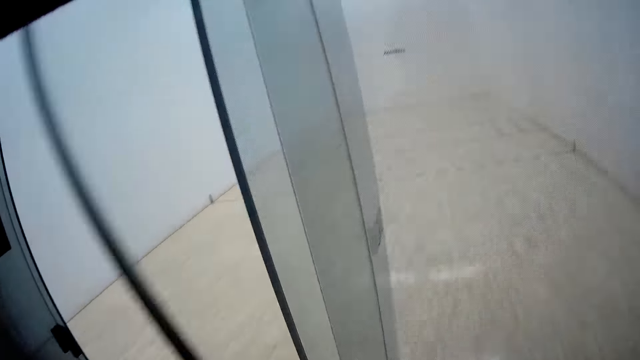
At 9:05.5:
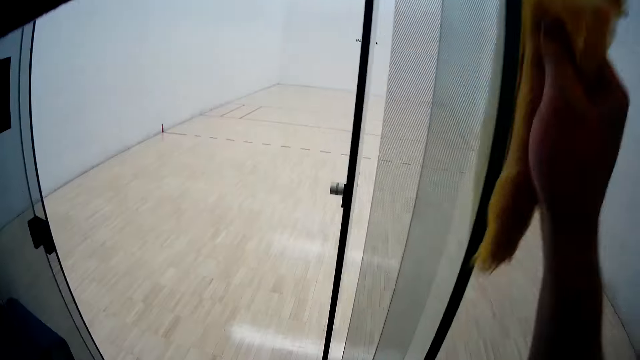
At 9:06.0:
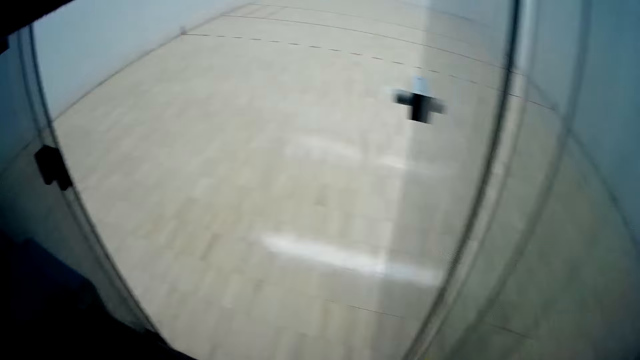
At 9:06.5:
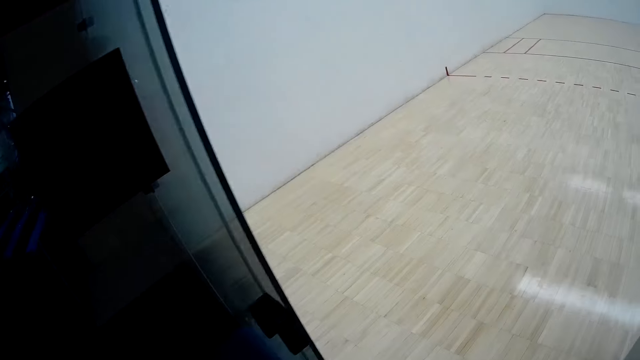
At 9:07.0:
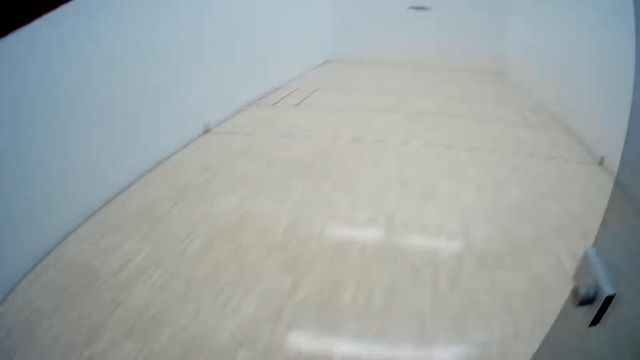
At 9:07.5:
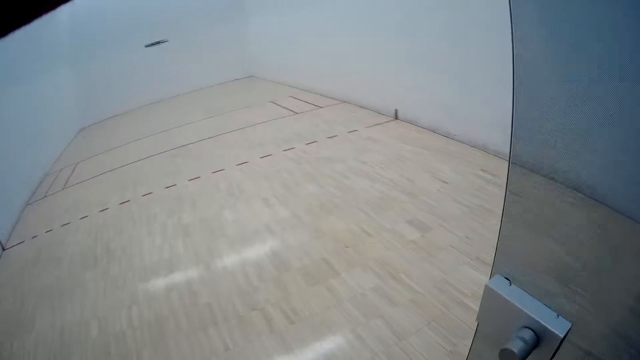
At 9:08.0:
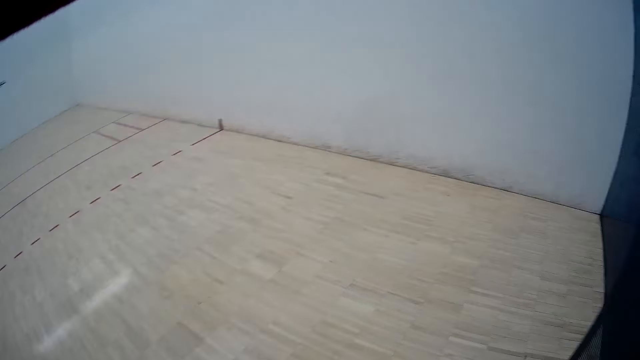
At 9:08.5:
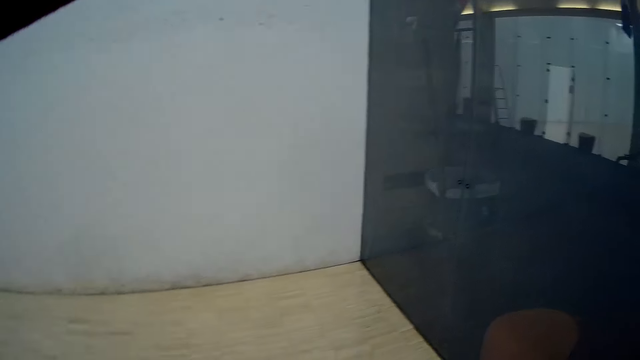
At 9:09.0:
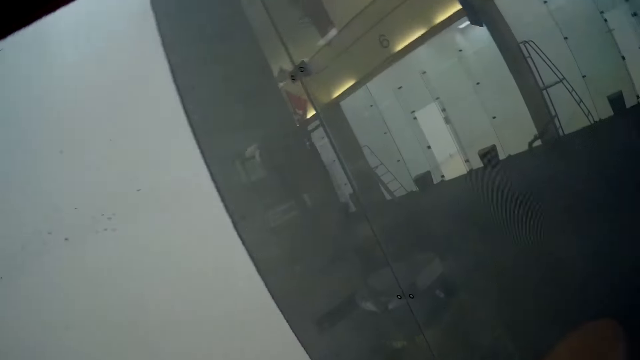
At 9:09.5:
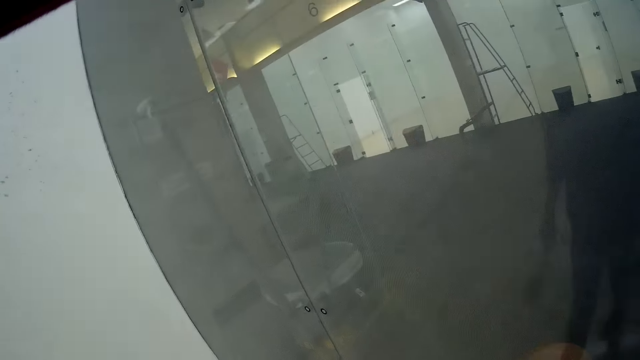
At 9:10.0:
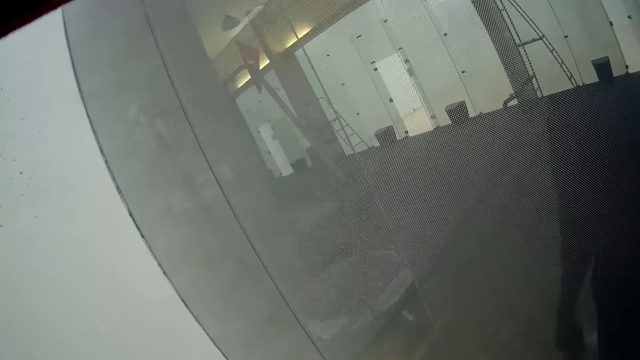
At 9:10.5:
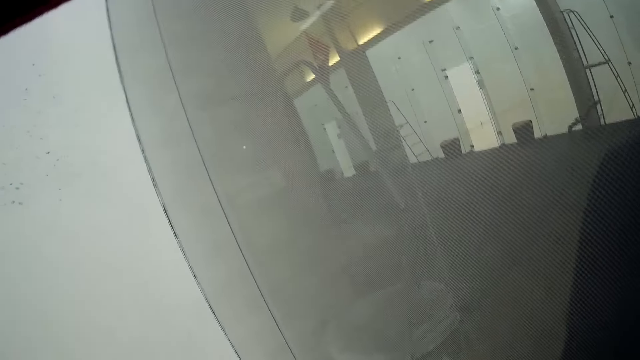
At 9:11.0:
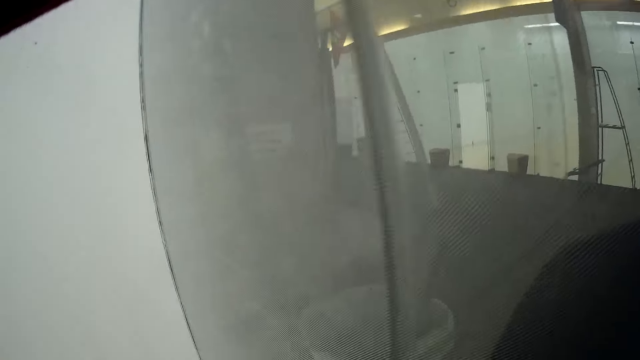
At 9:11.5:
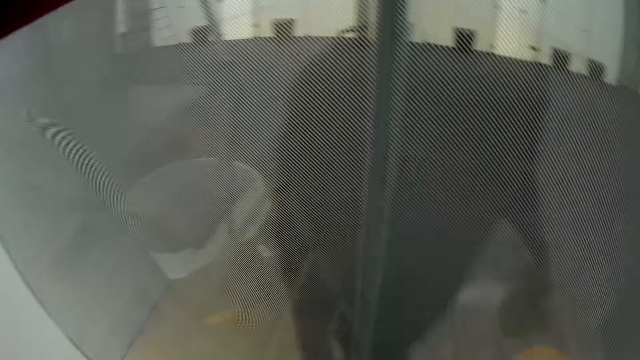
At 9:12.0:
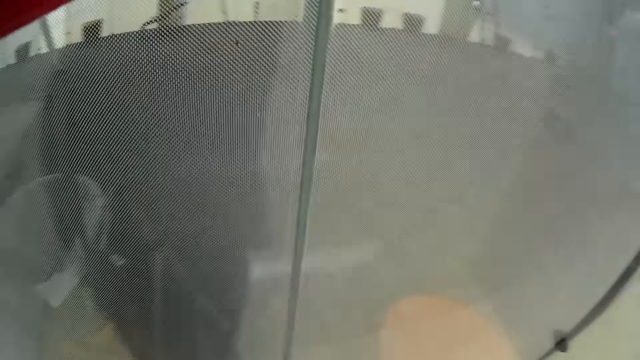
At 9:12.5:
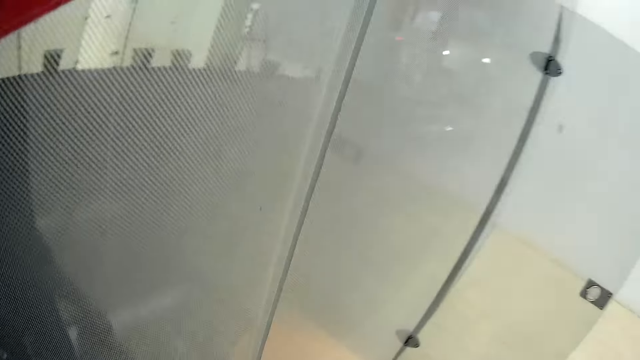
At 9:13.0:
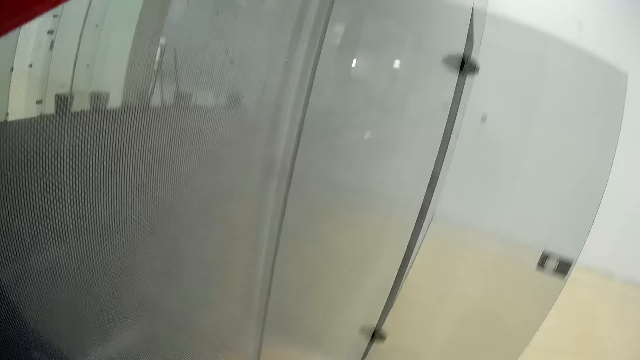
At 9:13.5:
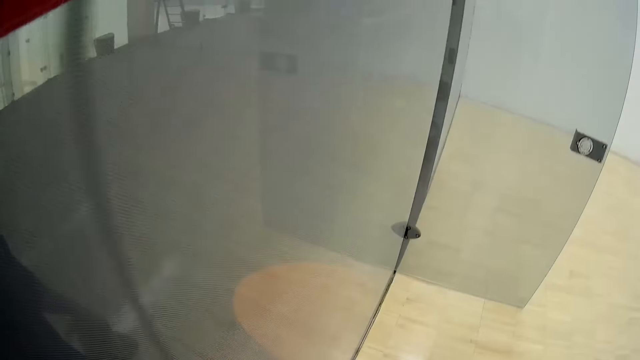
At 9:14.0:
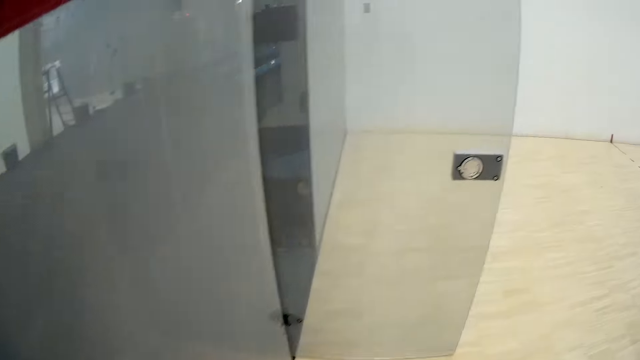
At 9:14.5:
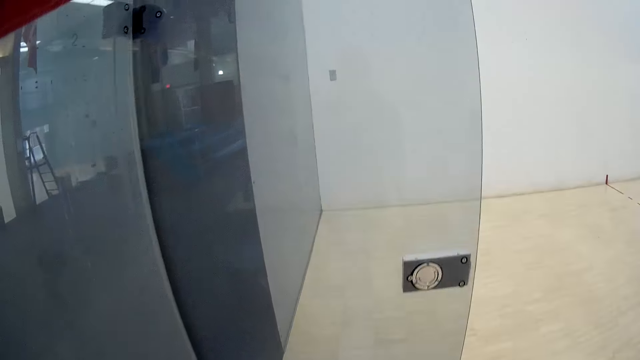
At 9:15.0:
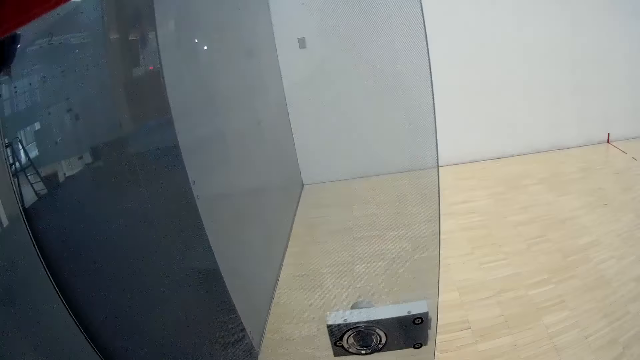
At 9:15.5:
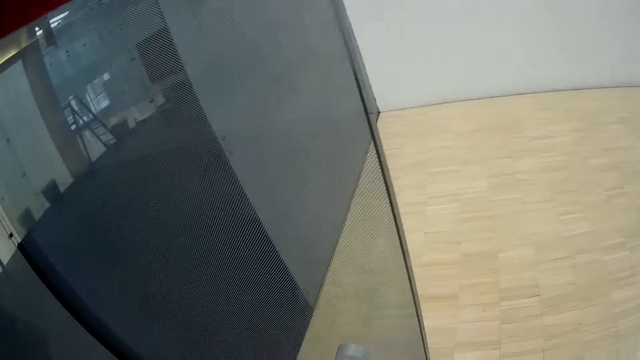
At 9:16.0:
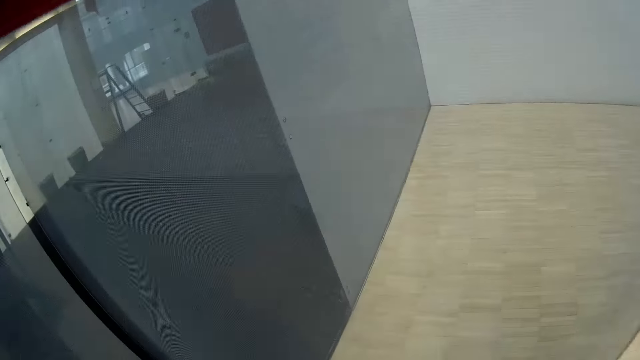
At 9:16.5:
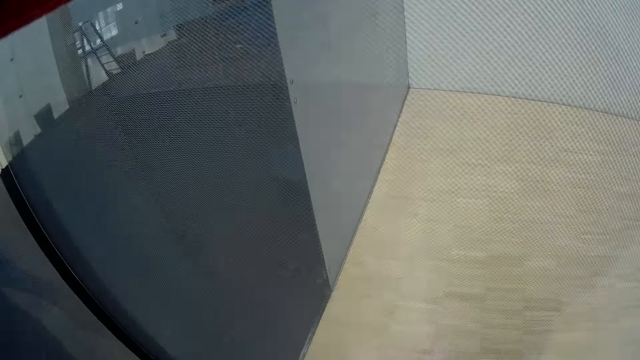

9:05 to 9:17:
The camera wearer cleans the glass door with the towel. They enter into a sport court.

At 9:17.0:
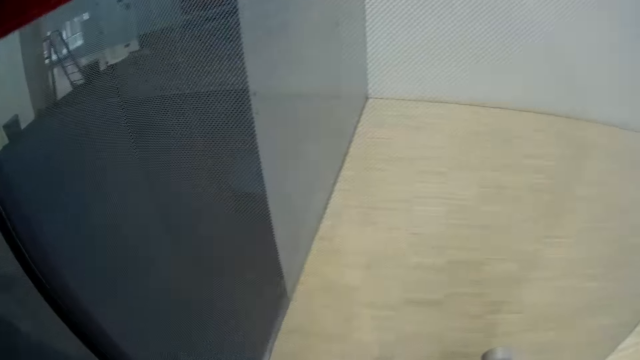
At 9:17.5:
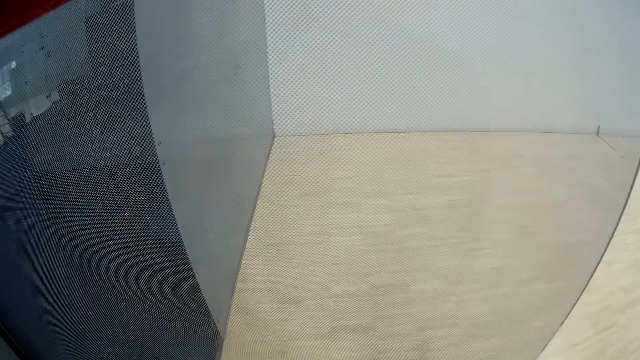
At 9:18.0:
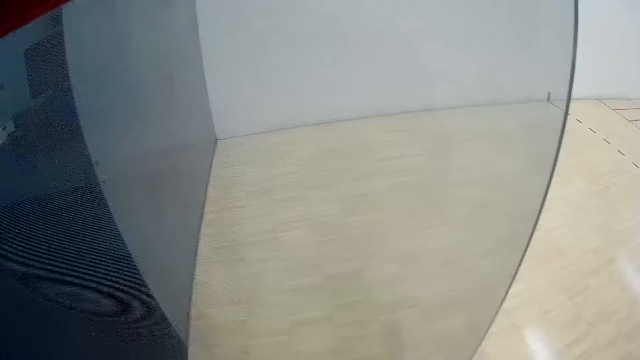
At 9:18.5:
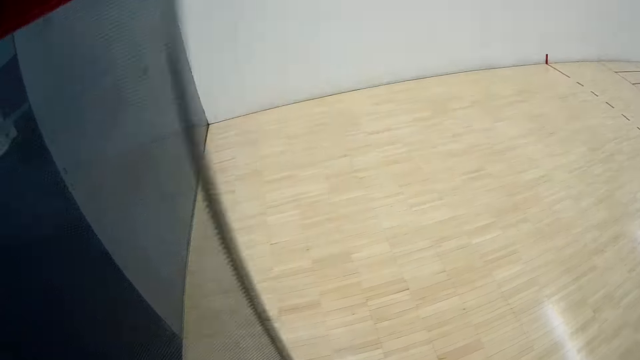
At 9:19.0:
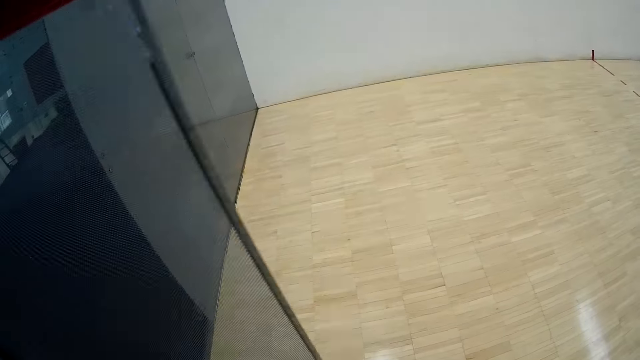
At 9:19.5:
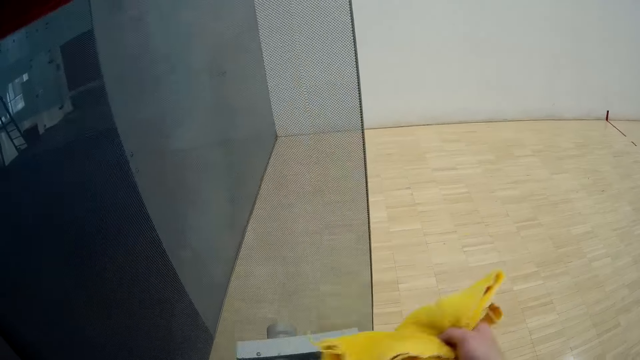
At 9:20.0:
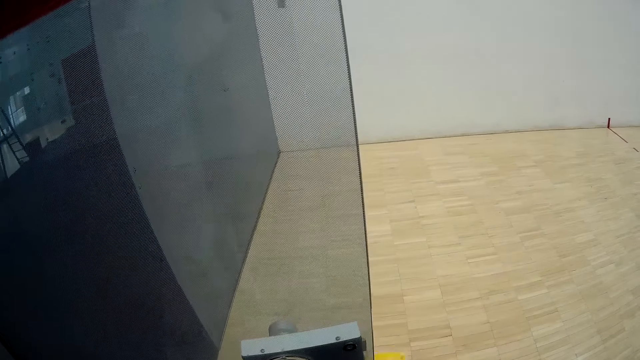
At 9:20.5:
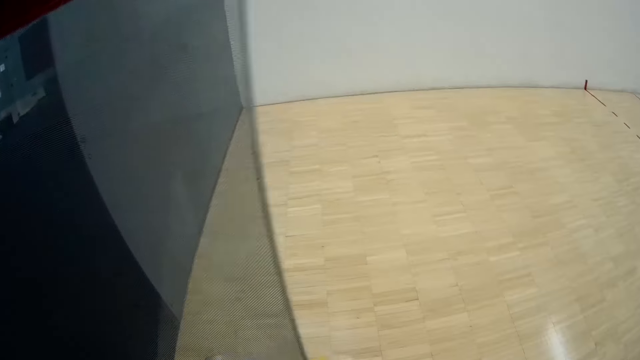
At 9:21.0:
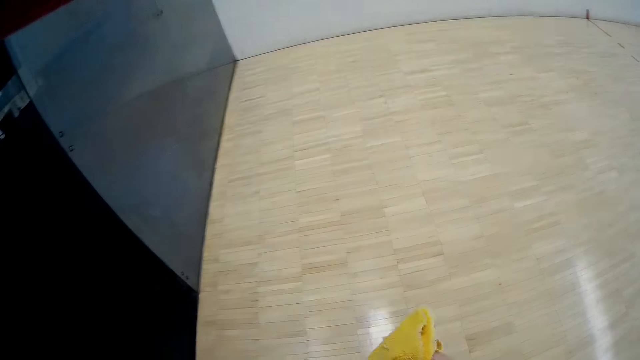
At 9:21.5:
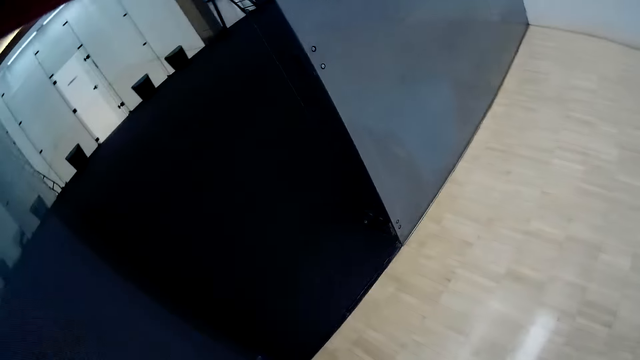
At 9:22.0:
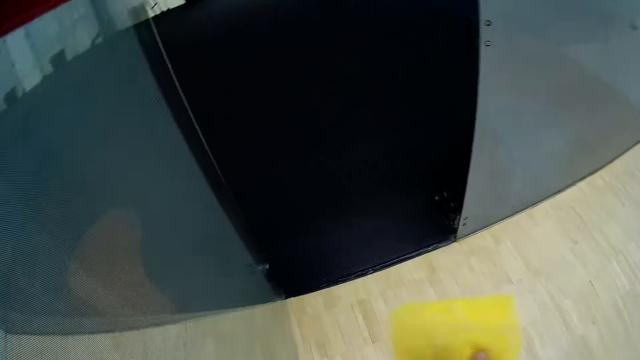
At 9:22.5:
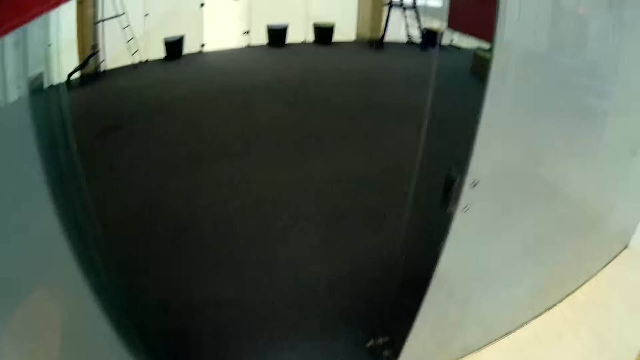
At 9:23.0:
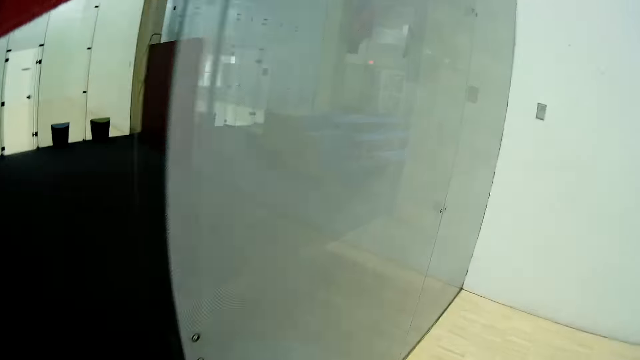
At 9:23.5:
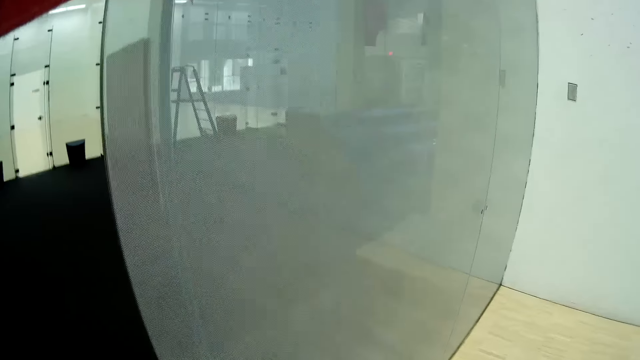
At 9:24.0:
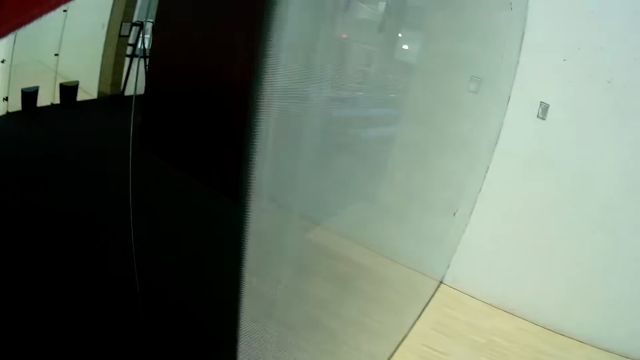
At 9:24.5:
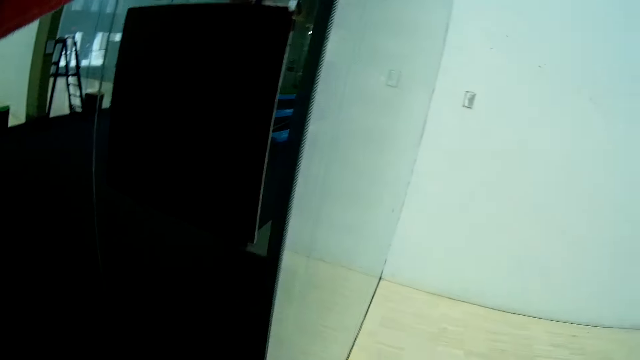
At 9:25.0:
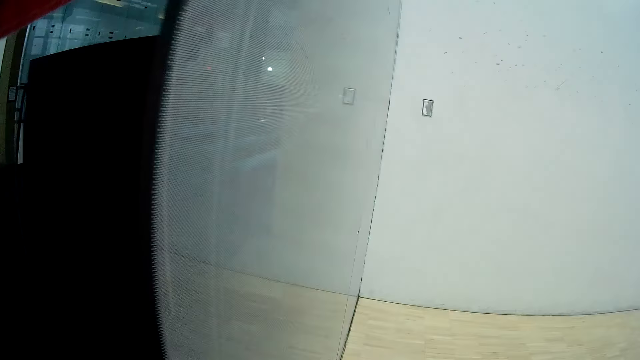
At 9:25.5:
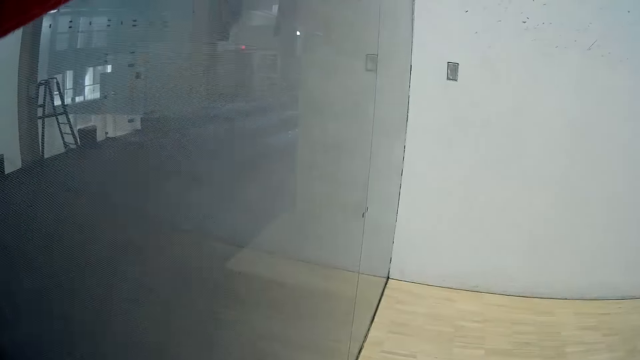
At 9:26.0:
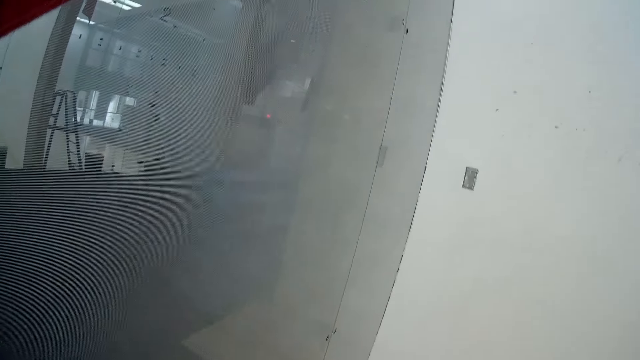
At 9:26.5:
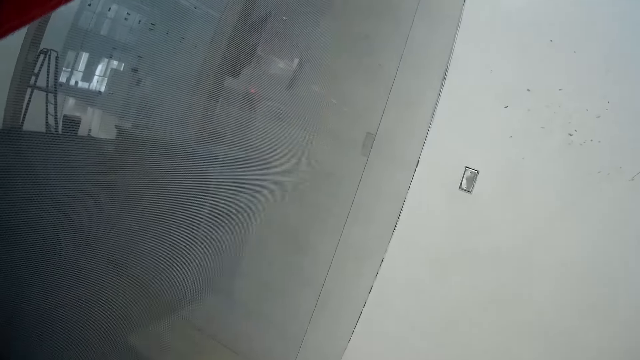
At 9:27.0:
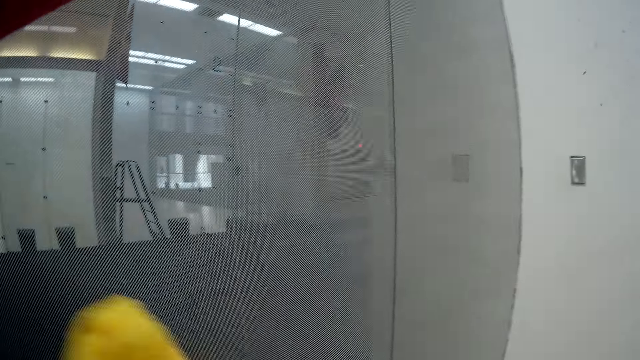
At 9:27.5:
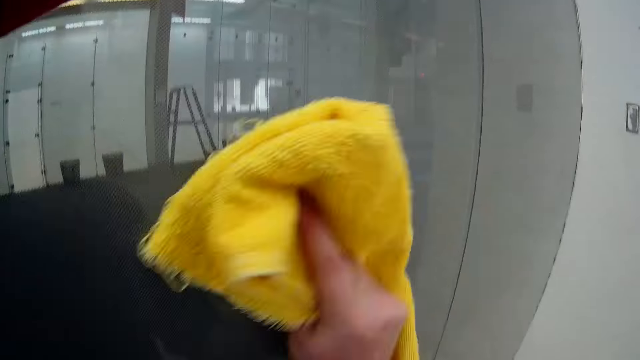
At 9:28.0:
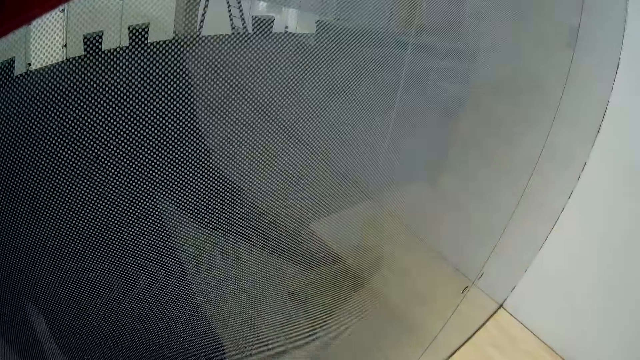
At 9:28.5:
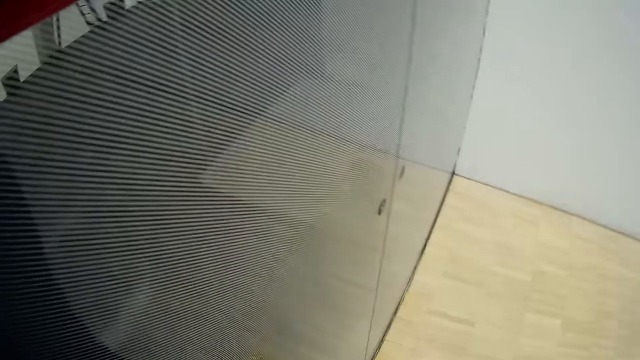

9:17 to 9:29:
The camera wearer cleans the glass door with the towel. They clean a glass wall with the towel.
